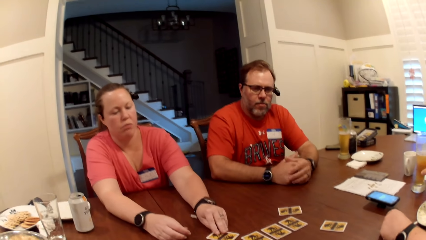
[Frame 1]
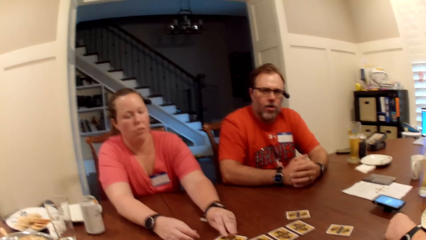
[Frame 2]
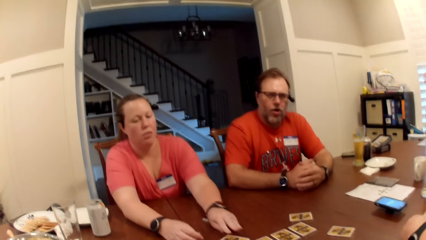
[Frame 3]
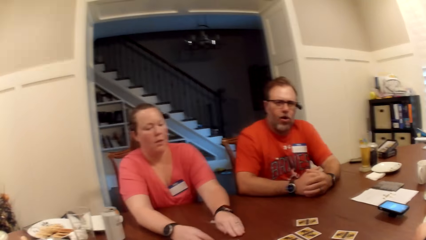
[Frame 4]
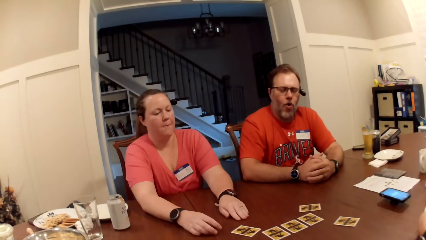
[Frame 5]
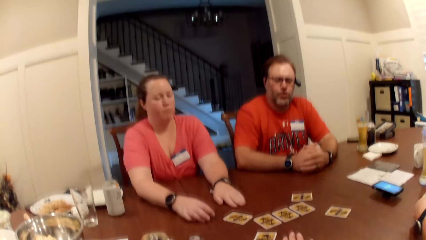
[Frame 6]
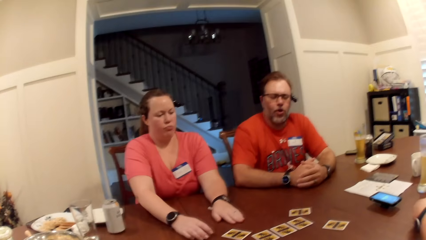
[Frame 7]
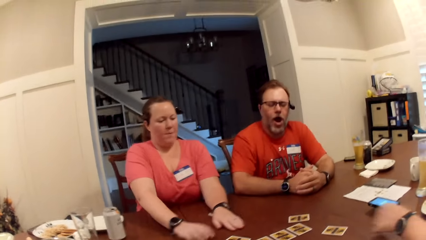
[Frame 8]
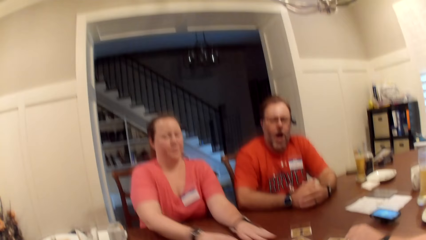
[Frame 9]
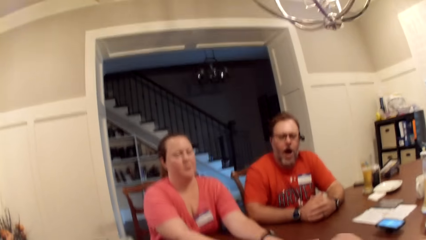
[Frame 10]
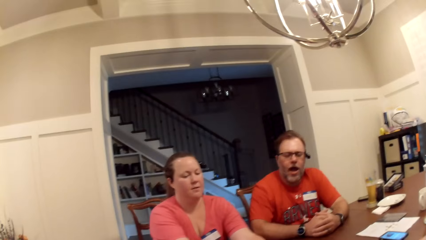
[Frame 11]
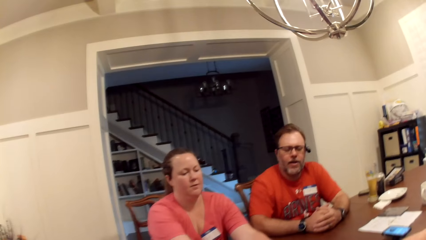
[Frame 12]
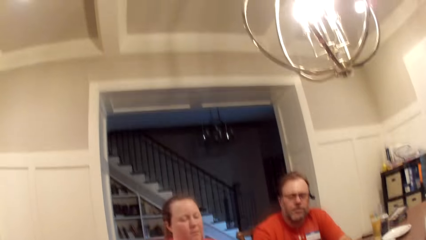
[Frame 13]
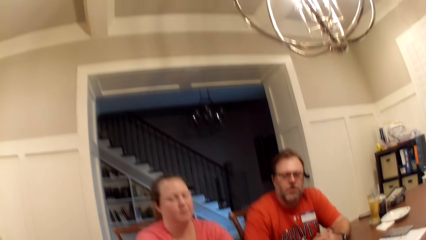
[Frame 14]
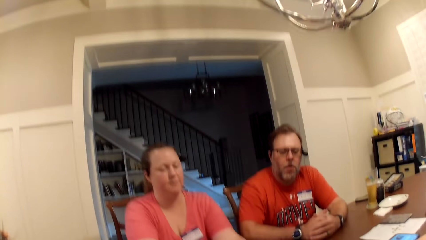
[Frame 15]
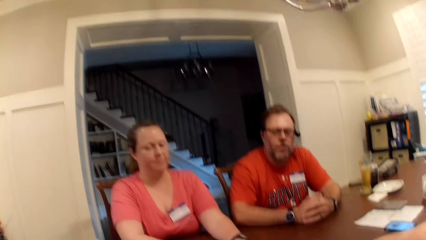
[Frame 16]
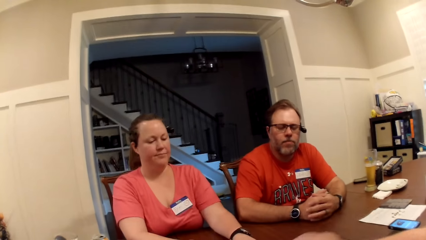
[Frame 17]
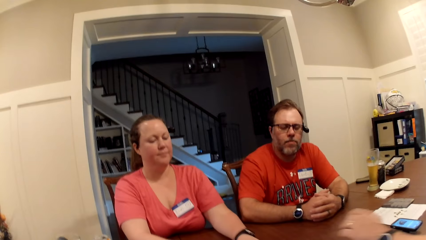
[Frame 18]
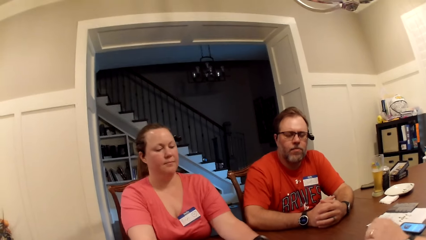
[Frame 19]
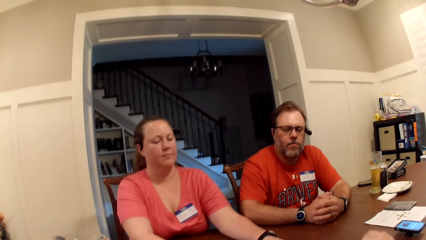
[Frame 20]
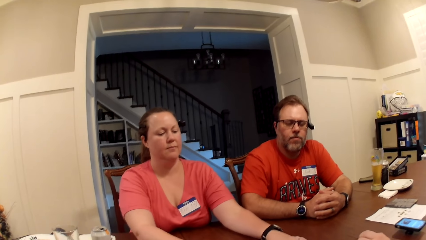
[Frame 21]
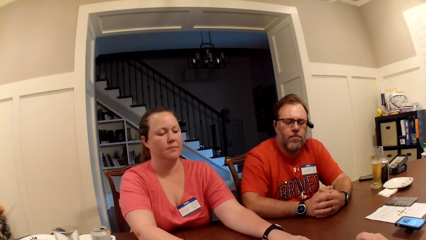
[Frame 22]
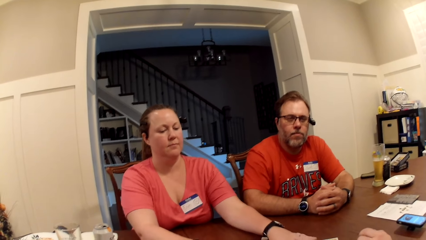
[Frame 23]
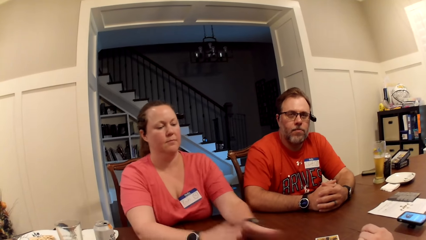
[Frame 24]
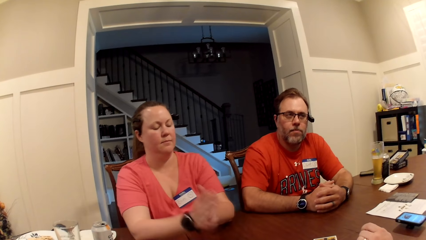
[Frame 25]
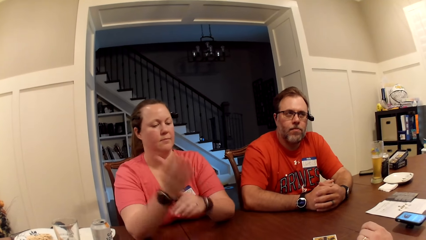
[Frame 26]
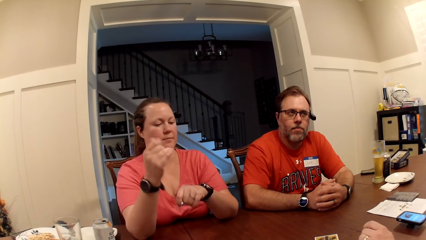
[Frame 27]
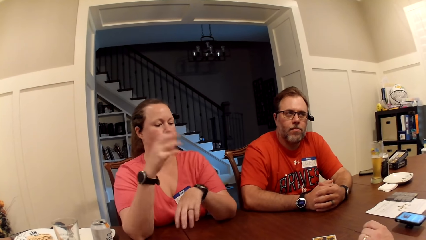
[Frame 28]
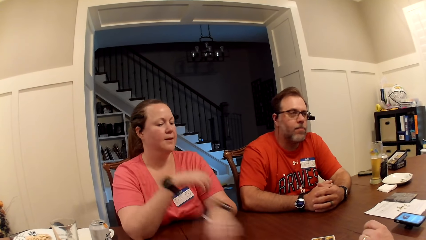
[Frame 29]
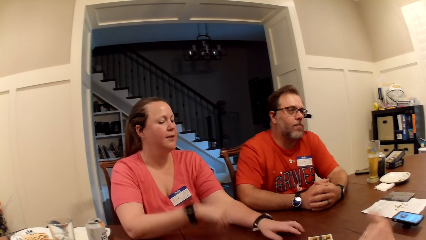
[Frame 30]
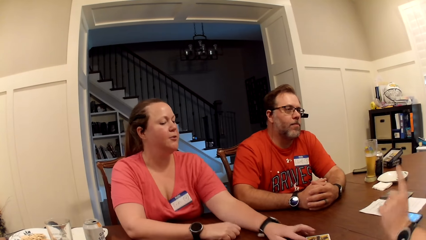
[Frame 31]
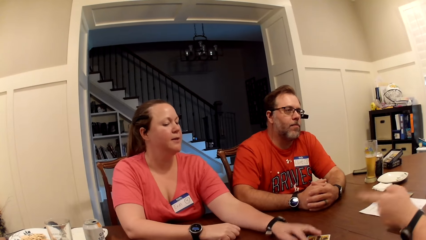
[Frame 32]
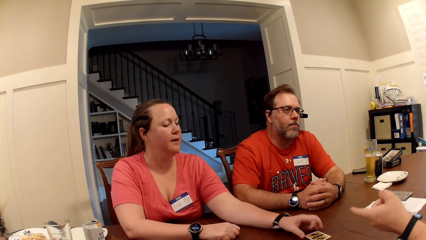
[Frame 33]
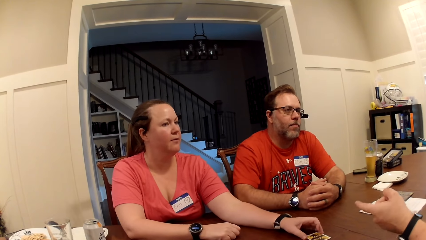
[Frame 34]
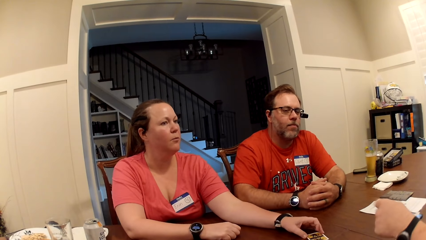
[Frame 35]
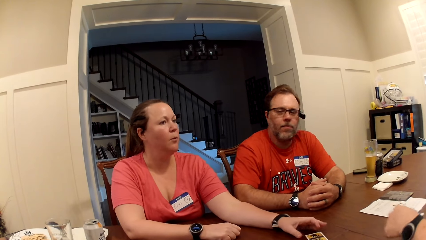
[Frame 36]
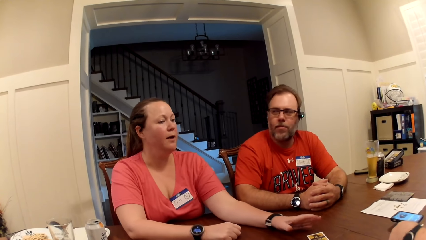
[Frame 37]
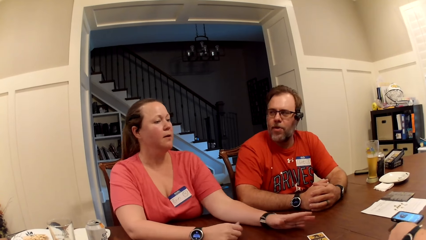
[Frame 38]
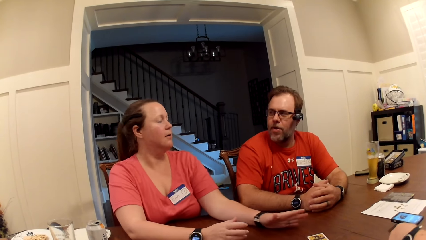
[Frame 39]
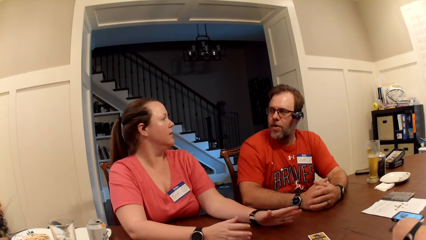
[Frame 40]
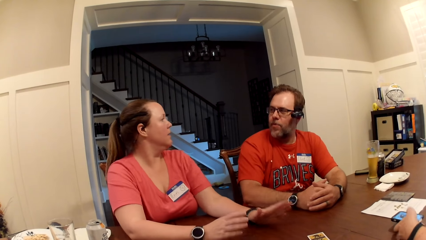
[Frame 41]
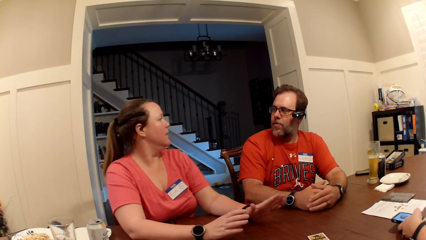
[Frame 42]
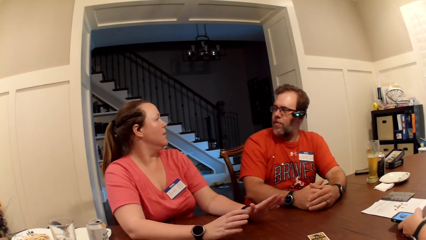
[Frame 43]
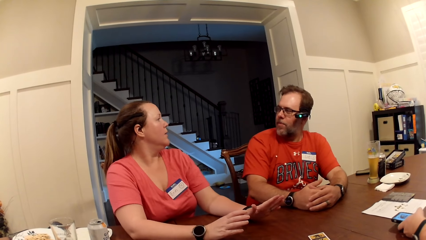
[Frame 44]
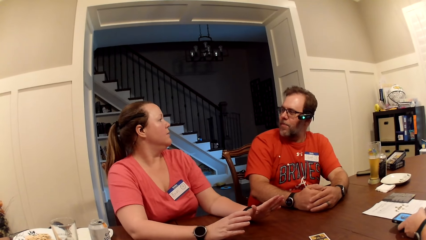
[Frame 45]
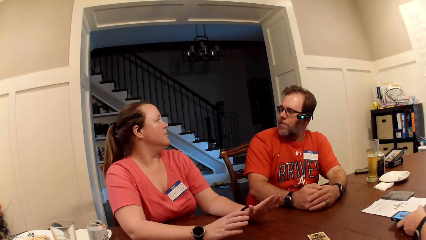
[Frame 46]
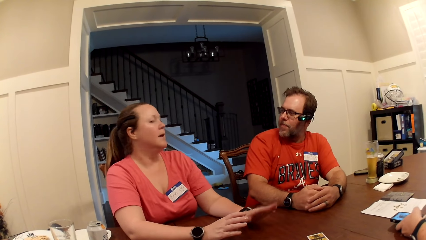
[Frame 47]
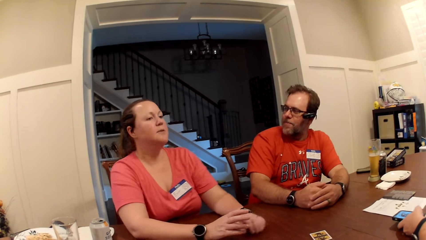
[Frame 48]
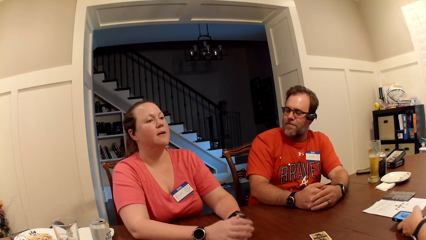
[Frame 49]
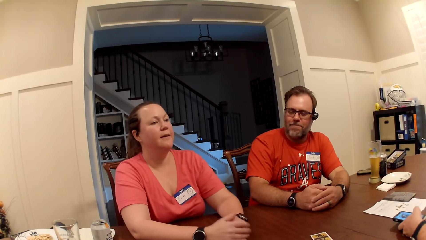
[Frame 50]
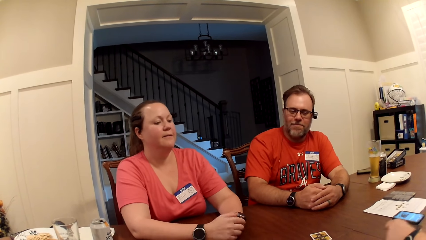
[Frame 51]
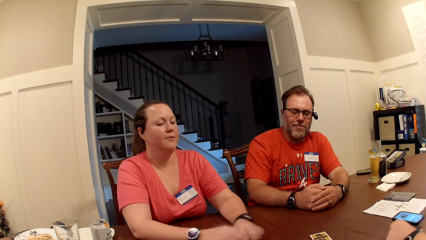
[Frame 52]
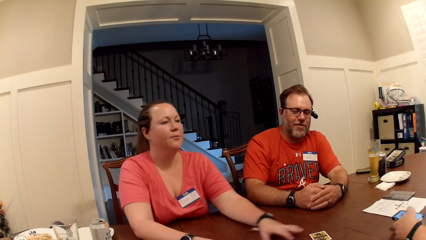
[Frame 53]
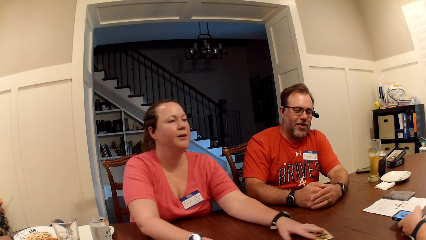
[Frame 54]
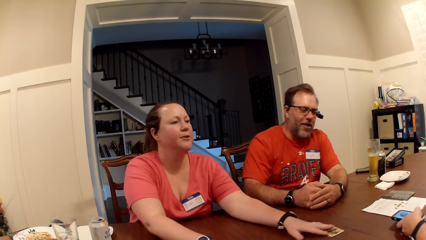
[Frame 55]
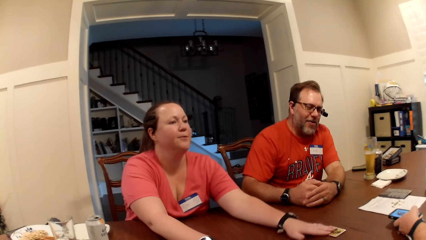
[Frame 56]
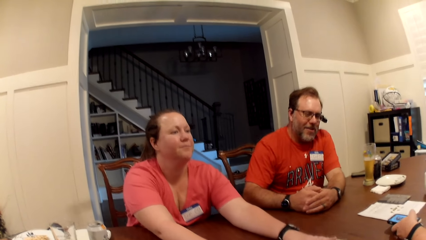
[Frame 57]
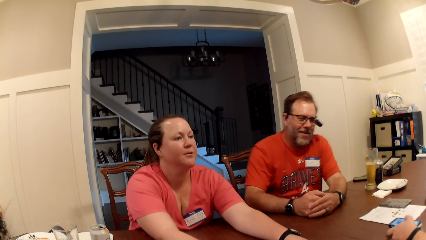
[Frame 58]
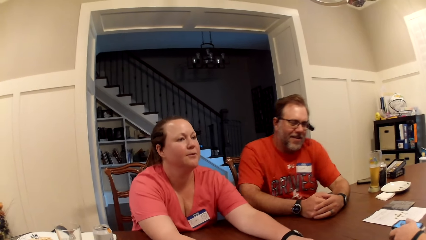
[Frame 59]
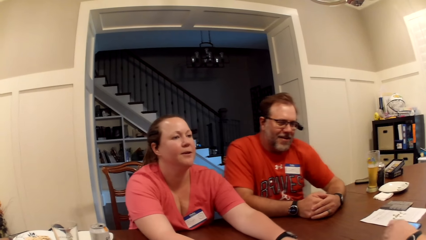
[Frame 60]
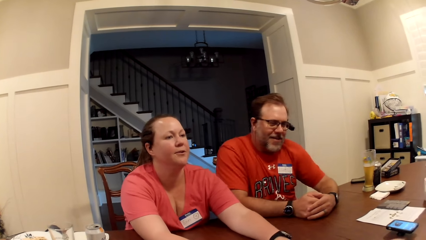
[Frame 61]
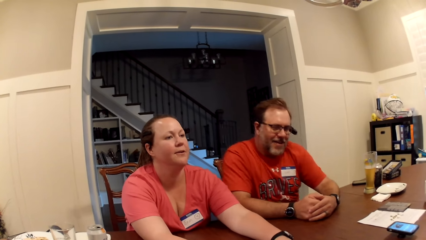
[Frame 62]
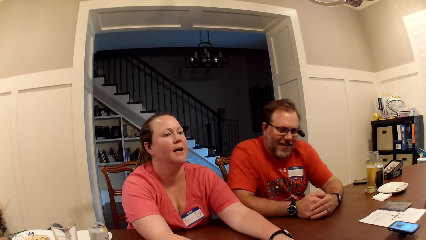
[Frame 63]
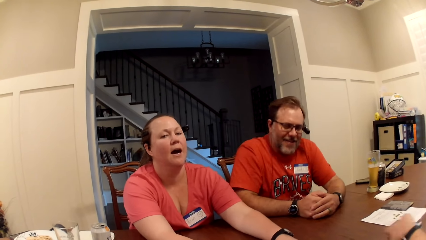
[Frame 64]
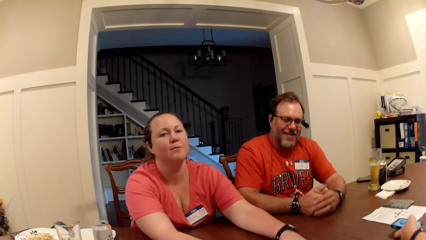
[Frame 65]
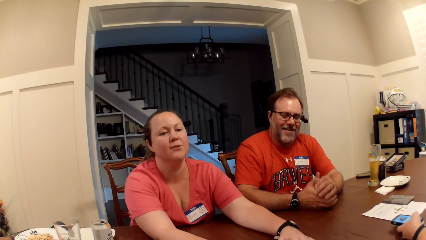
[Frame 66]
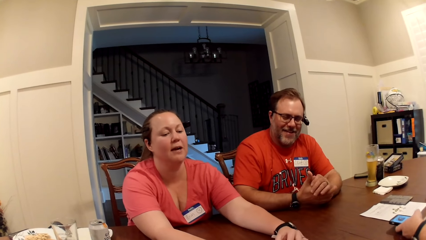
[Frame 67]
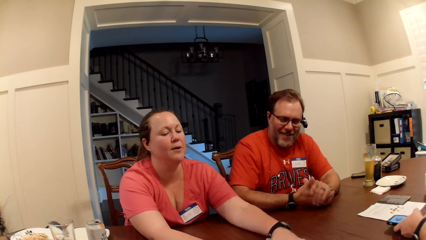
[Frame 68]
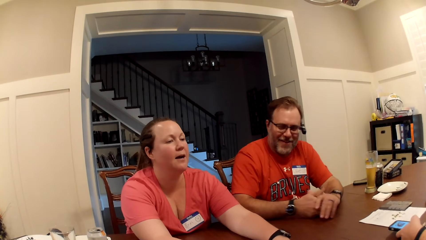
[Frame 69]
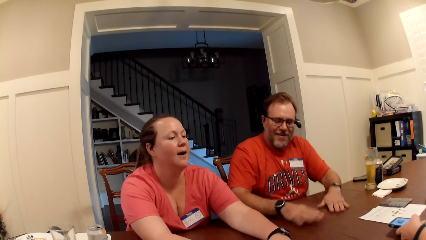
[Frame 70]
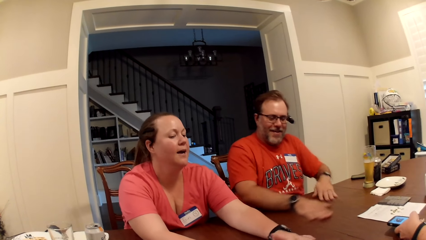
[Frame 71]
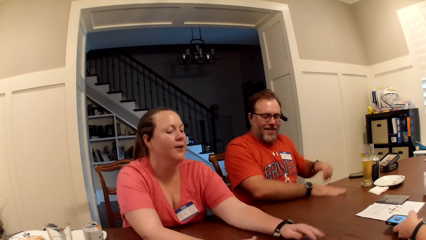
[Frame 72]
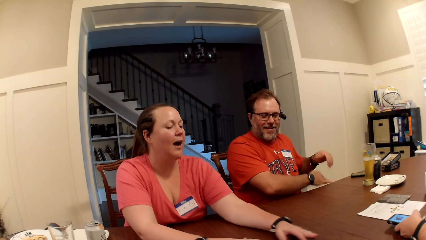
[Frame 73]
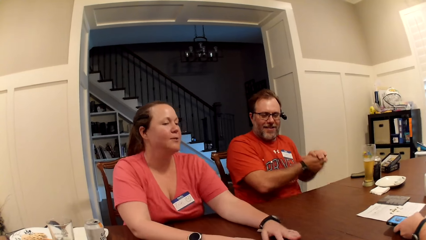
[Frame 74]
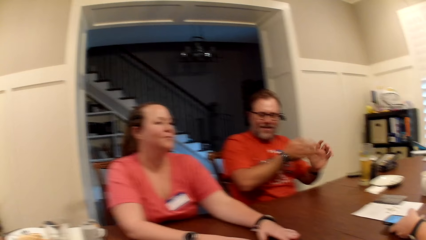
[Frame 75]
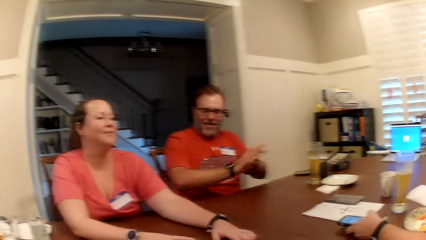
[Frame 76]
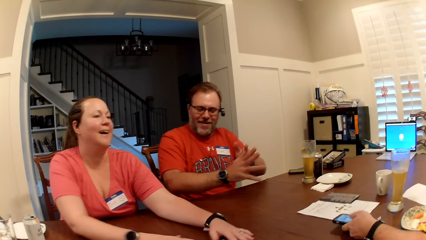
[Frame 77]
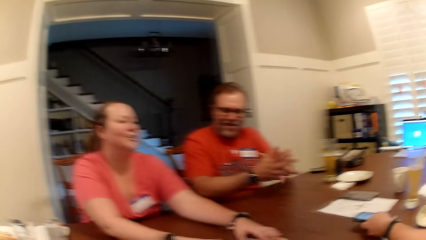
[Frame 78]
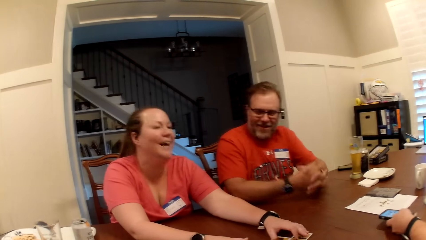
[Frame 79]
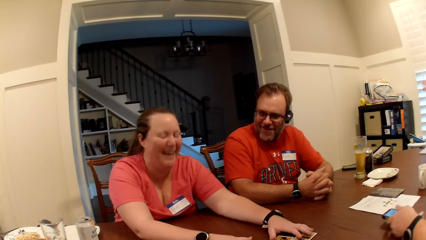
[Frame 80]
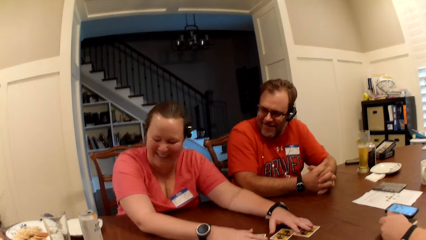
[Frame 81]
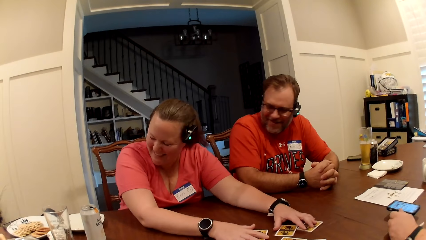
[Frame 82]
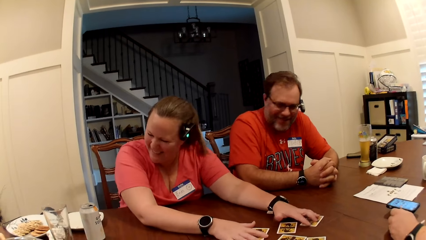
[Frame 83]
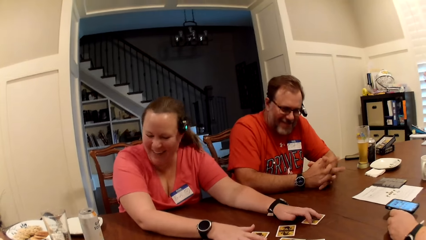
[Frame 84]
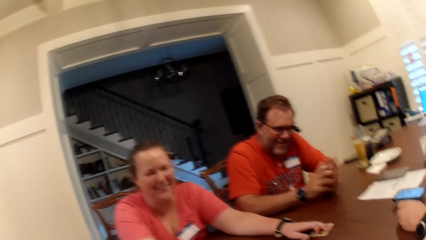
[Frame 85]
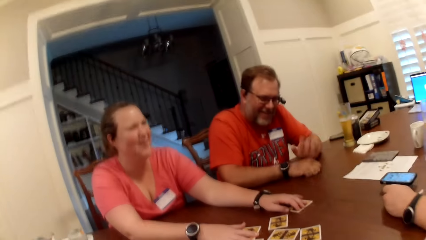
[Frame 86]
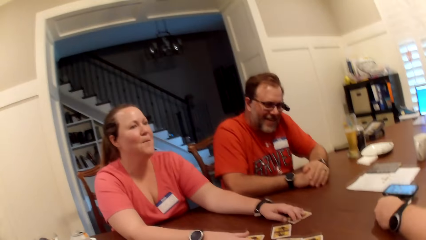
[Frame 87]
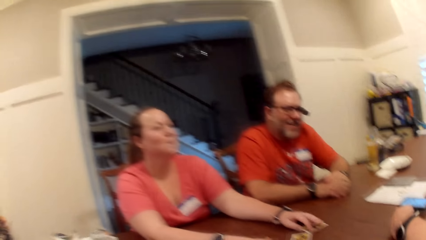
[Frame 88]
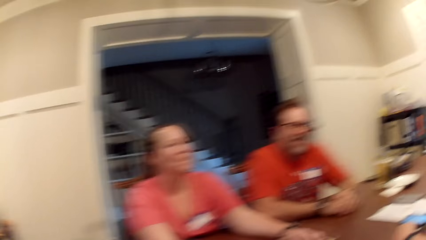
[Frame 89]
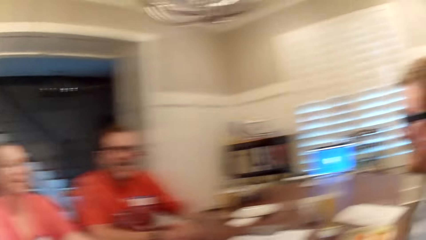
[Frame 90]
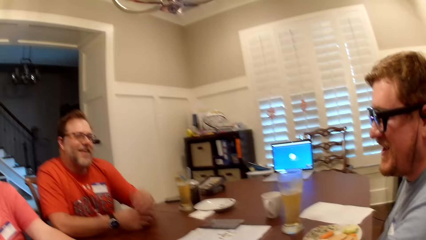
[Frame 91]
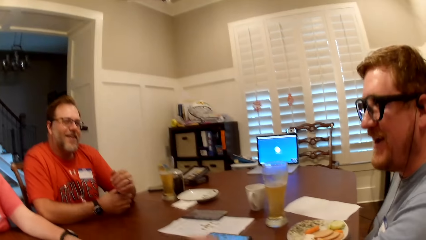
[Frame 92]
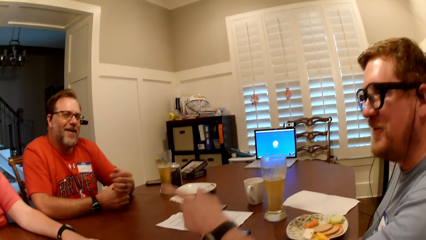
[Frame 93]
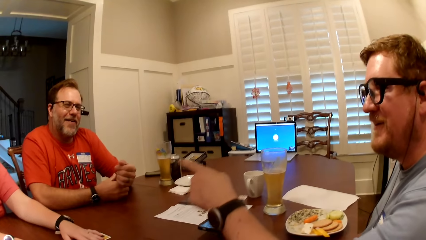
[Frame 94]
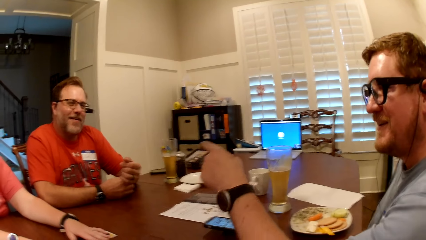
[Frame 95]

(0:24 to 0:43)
A woman drops the role card on the table with her left hand. The camera wearer moves her body. The woman adjusts the role card on the table with her left hand. A man operates the phone on the table with his left hand. The camera wearer looks around. The woman adjusts the role card on the table with her left hand. Another man speaks to the group of people at the table. The woman speaks to the group of people at the table. The other man dusts the table with his right hand. The woman arranges some role cards on the table with her hands. The first man interacts with the woman. The other man adjusts his wristwatch with his right hand.
